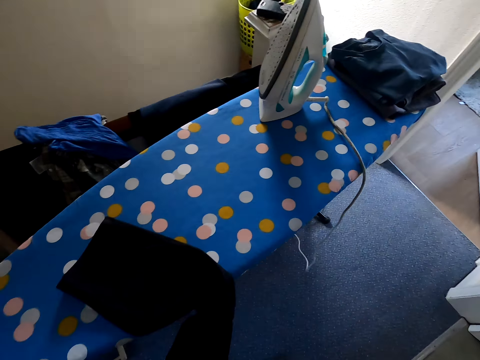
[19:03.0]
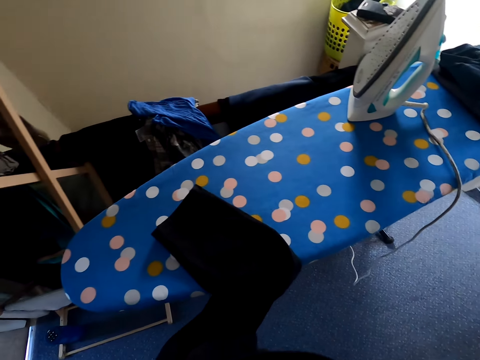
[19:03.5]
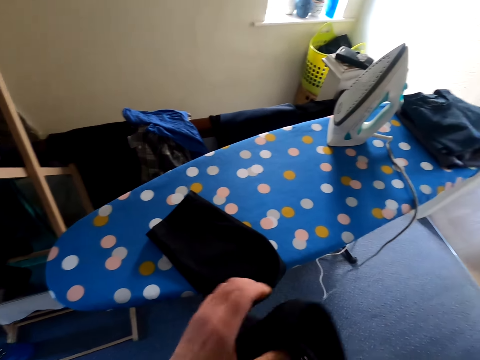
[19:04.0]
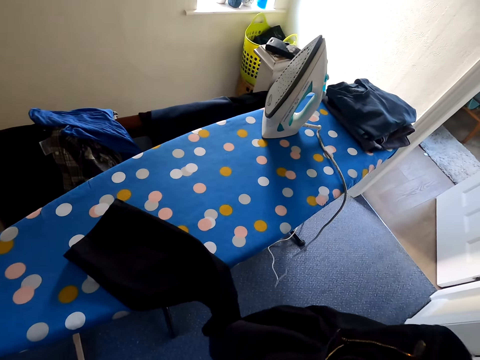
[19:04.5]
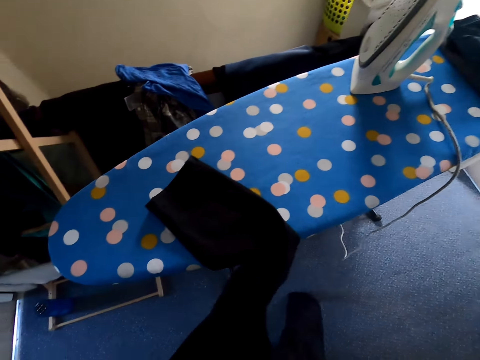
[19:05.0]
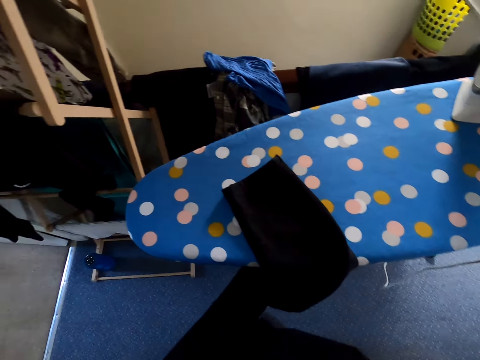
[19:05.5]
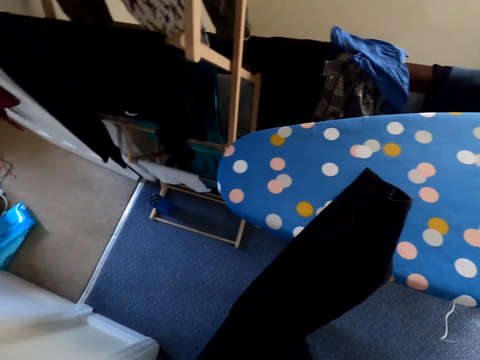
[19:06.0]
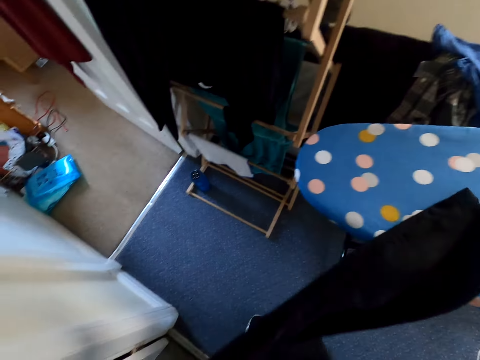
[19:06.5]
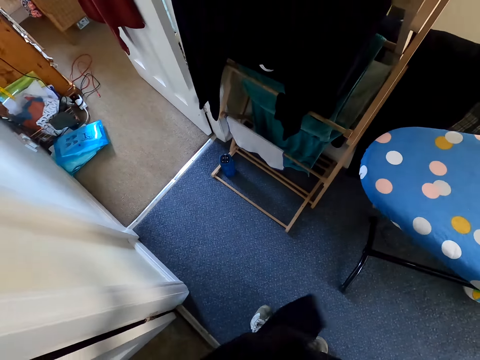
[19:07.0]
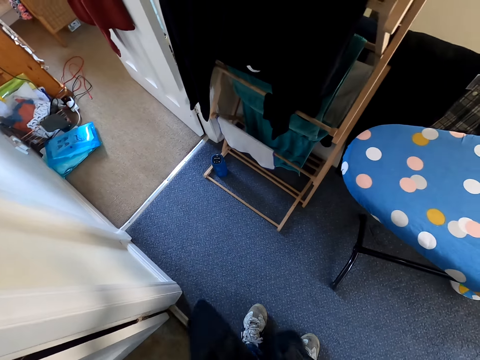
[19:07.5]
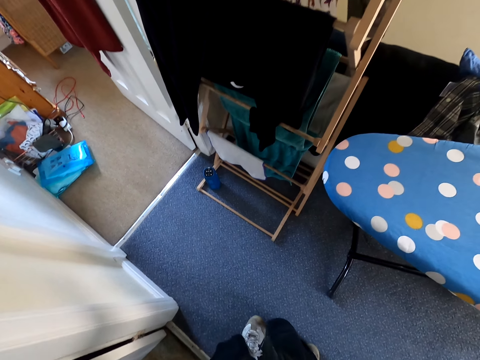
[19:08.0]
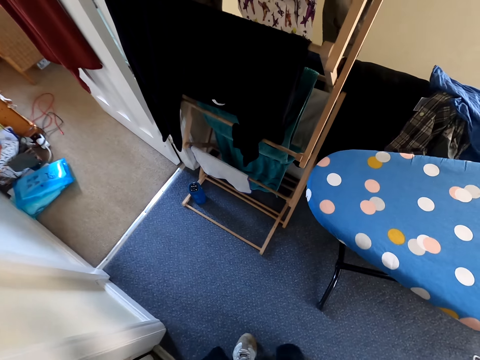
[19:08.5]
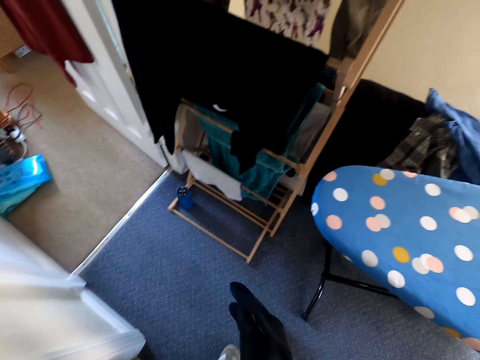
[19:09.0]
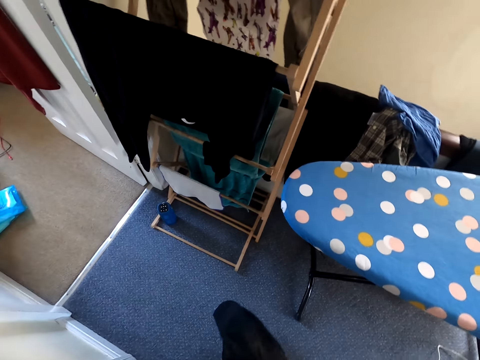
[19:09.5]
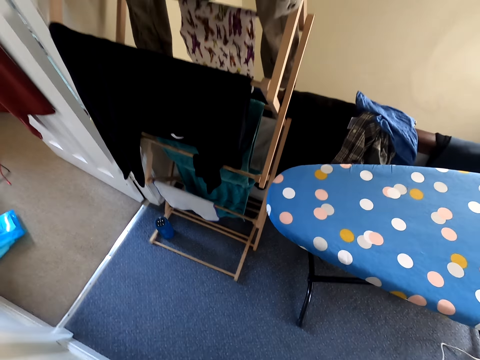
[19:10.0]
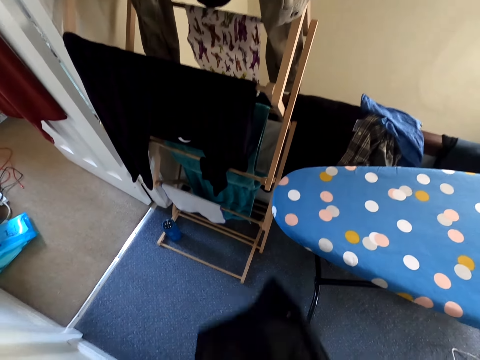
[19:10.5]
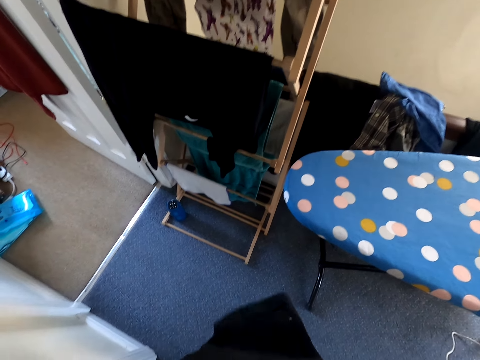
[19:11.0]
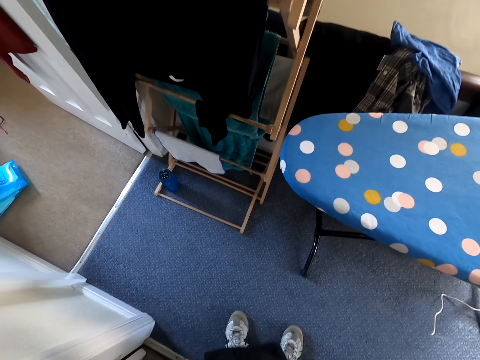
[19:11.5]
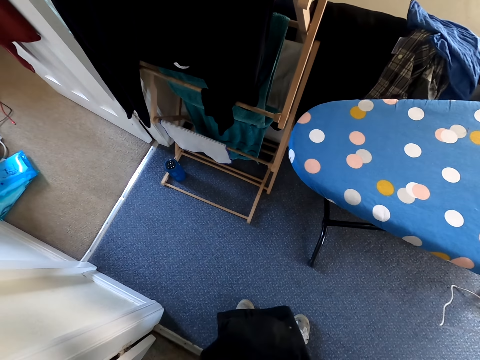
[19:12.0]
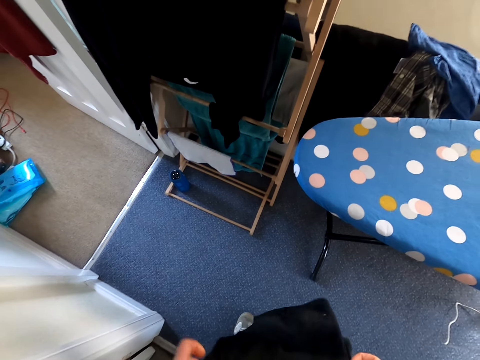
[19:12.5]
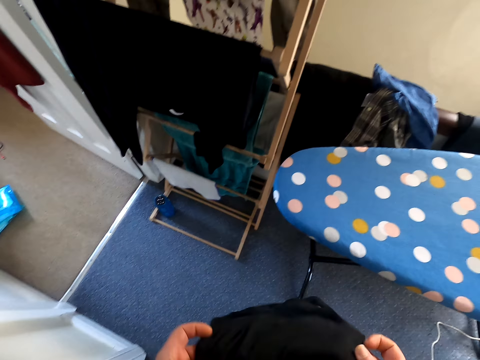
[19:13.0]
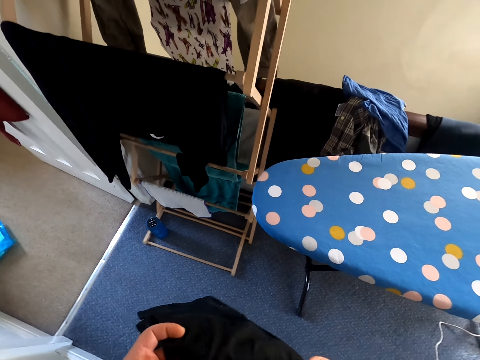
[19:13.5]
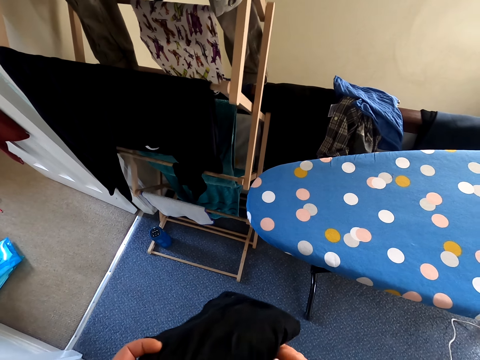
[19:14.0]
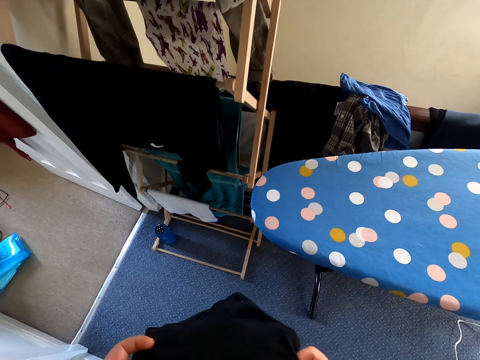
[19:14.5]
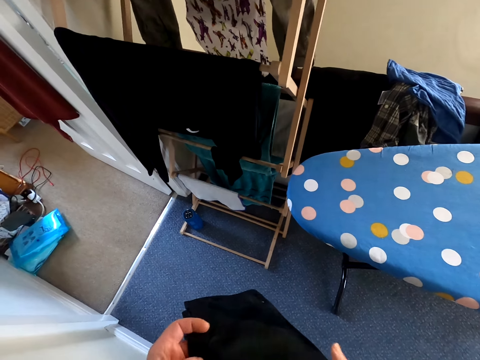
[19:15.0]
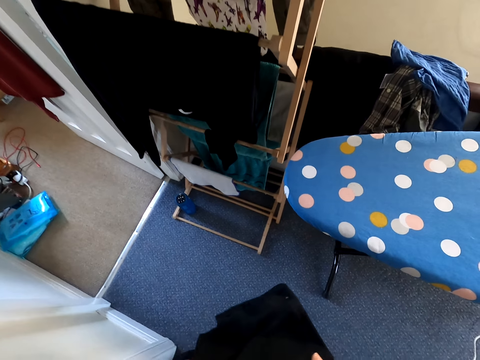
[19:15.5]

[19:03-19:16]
The camera wearer removes the cloth from the iron board. They touch the trouser. They lift up the trouser. They fold the cloth. They touch the trouser.

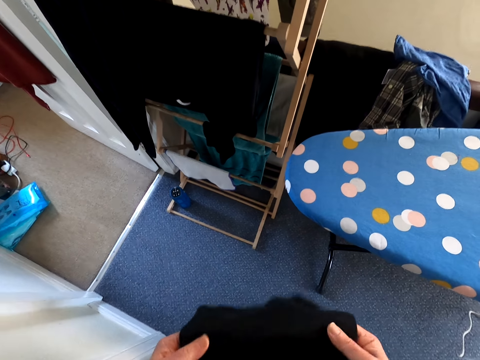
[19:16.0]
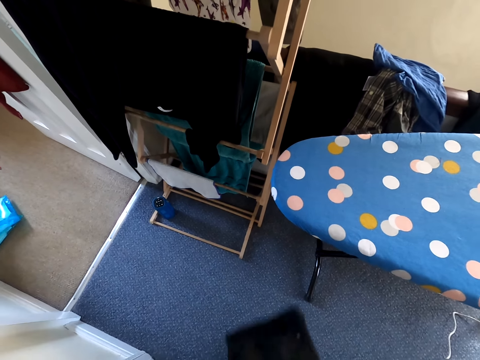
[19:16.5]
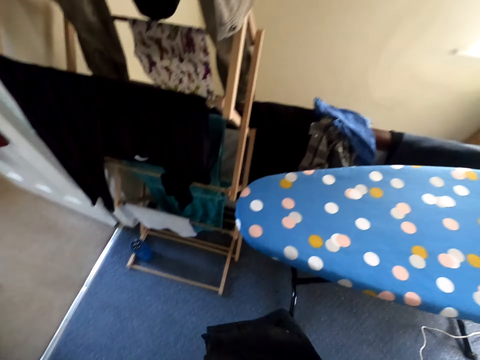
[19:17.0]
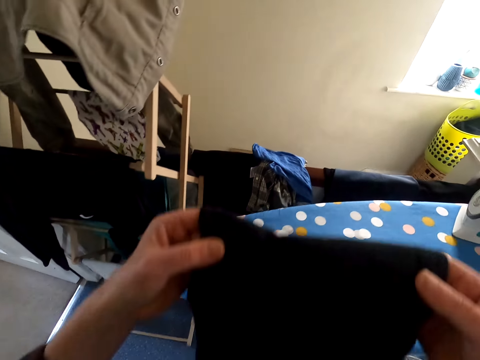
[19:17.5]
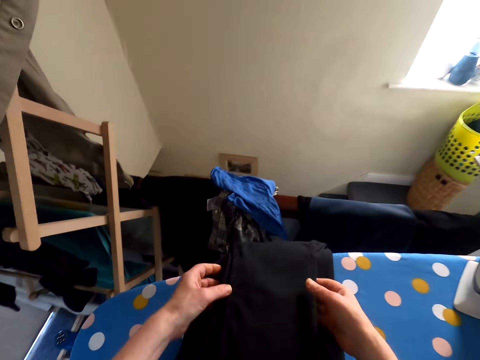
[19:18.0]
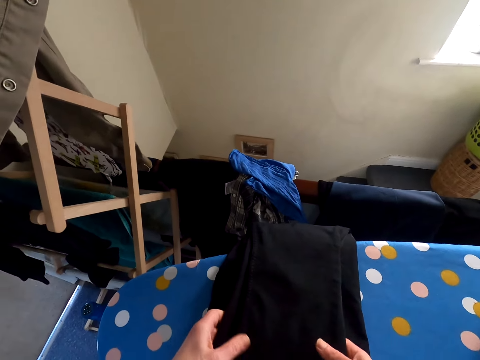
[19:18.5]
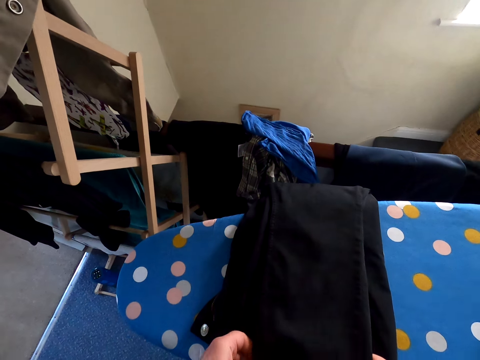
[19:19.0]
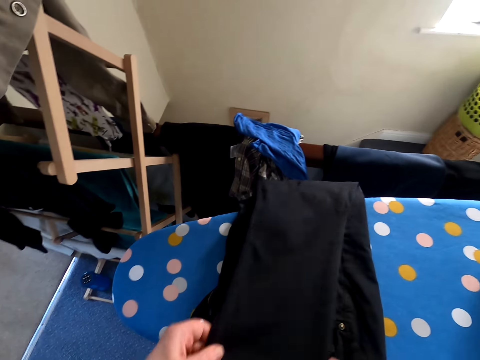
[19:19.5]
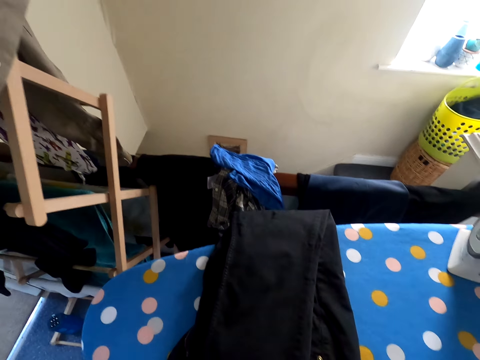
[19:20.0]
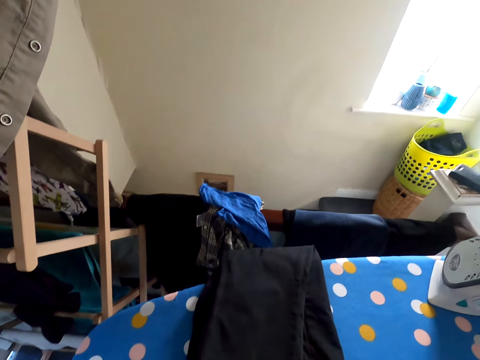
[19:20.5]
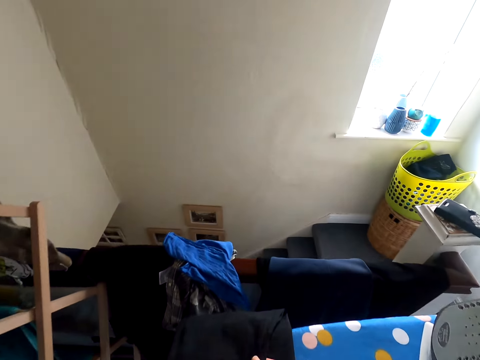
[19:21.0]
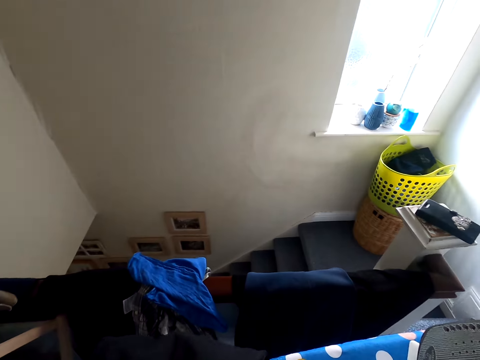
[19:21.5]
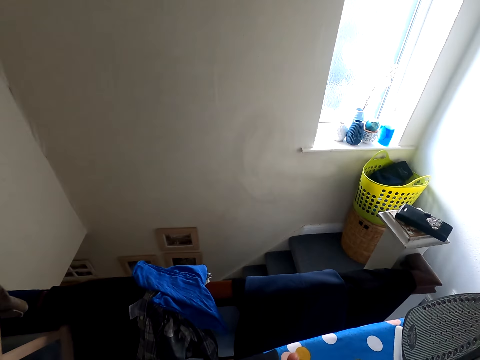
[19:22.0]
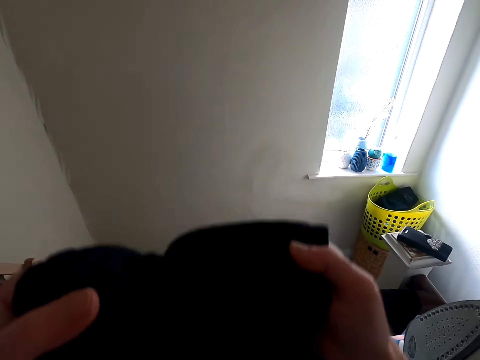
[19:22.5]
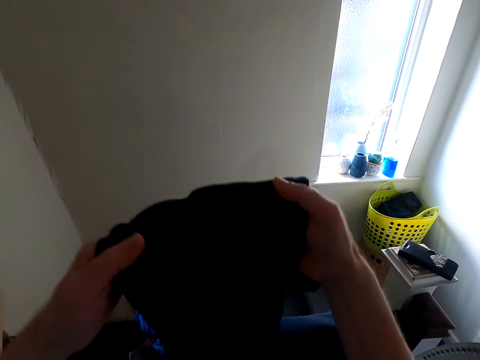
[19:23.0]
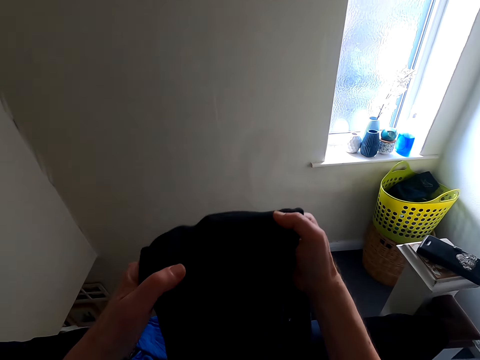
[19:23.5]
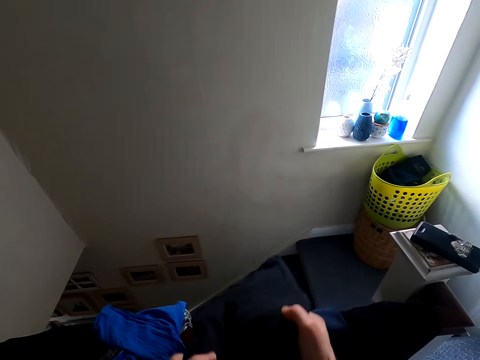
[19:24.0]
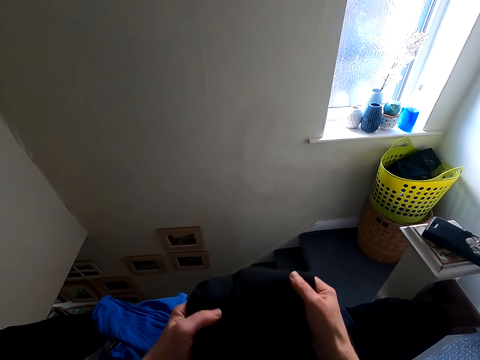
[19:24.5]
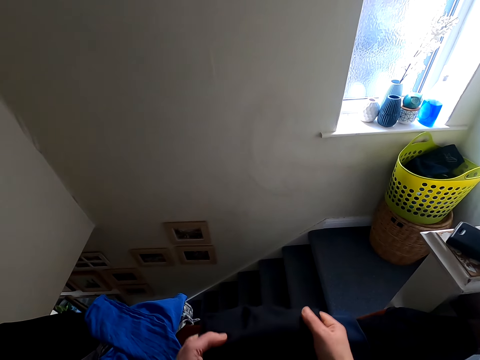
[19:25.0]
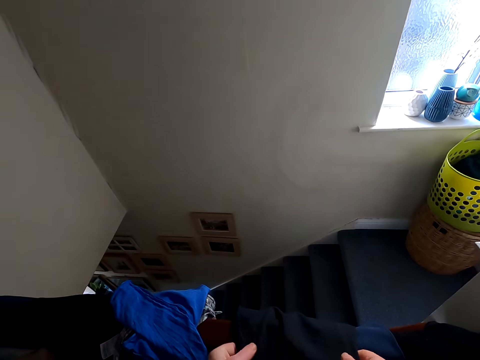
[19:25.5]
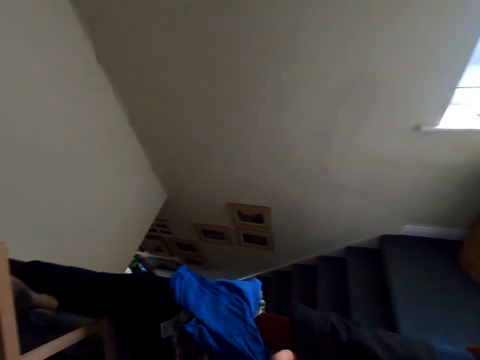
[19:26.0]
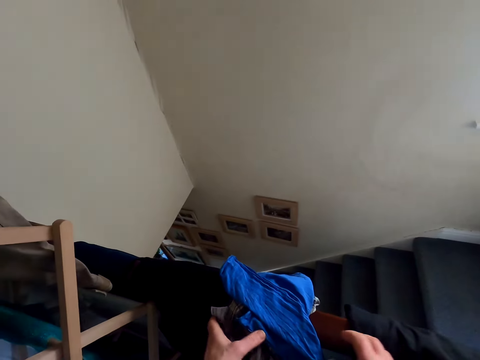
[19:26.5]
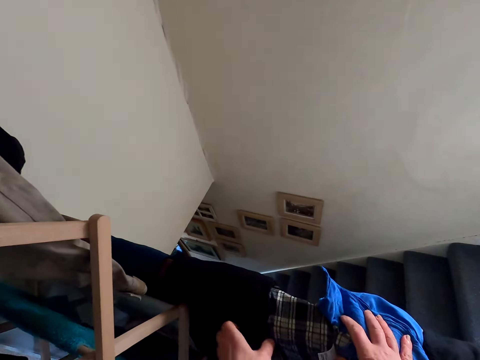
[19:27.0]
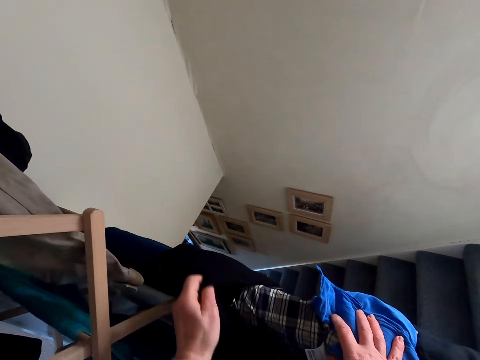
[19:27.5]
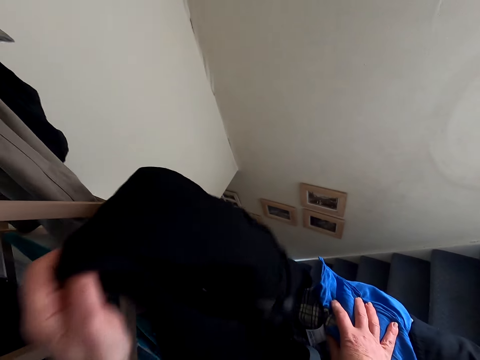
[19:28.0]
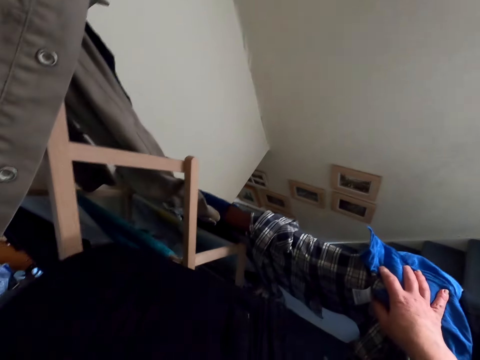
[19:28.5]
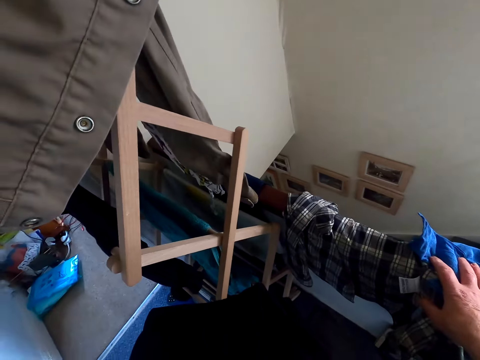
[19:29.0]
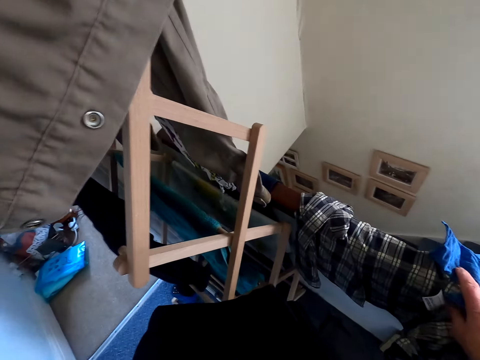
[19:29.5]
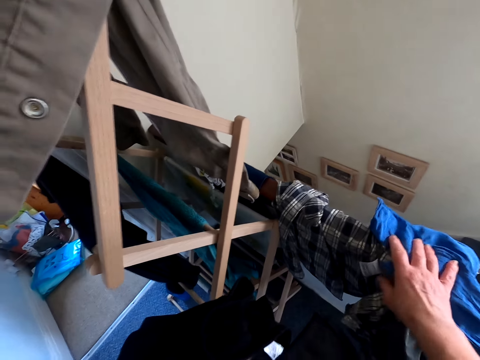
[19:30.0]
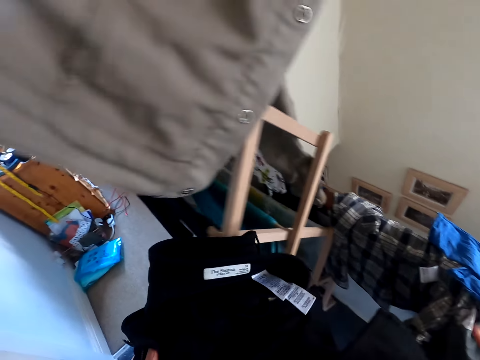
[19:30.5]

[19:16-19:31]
The camera wearer puts the trouser on the iron stand. They touch the trouser. They lift up the trouser. They put the trouser down. They touch the cloth. They pick the cloth from the cloth line.
